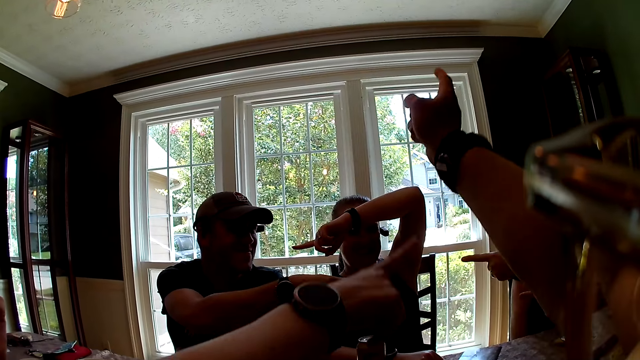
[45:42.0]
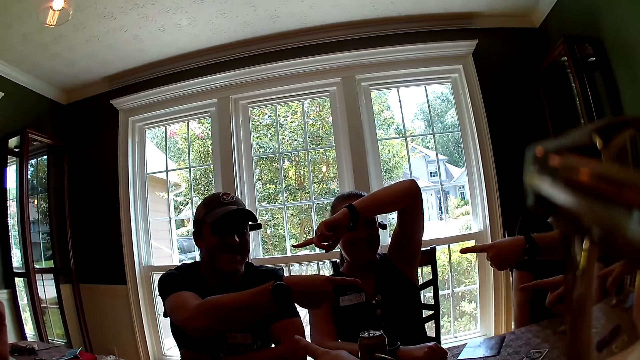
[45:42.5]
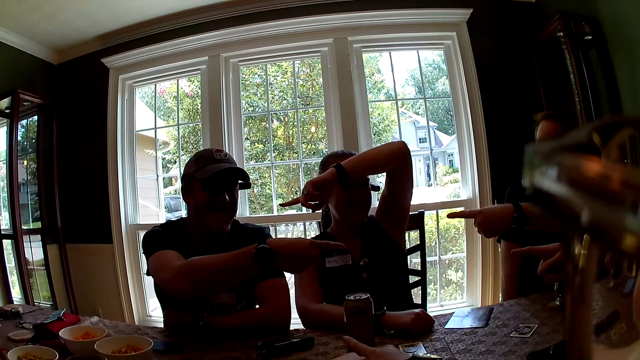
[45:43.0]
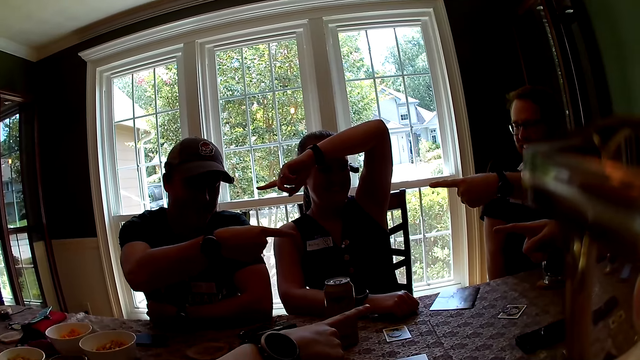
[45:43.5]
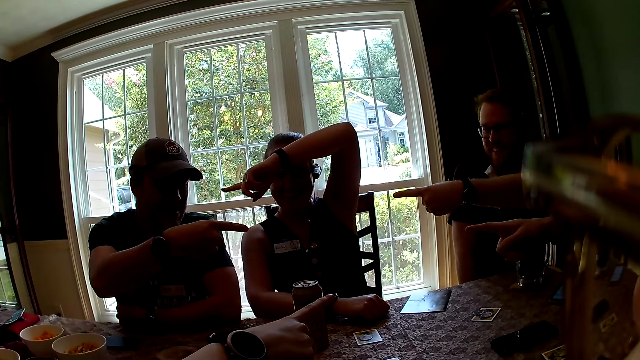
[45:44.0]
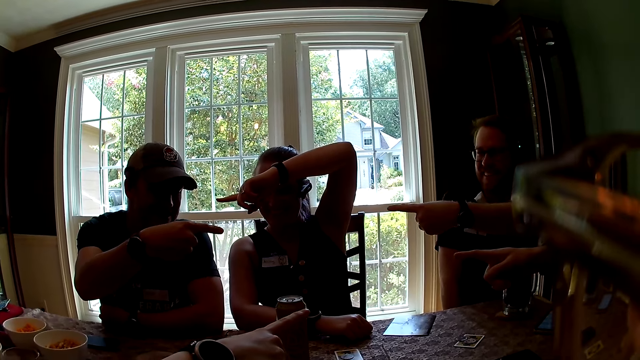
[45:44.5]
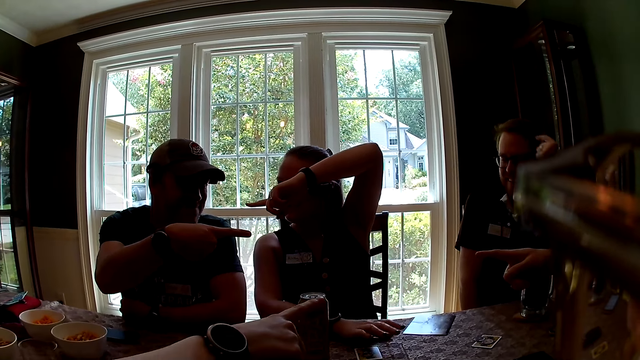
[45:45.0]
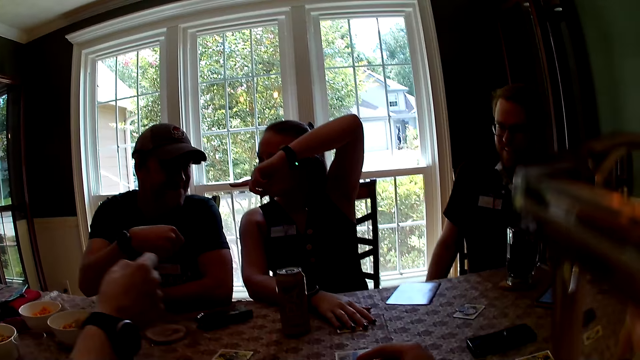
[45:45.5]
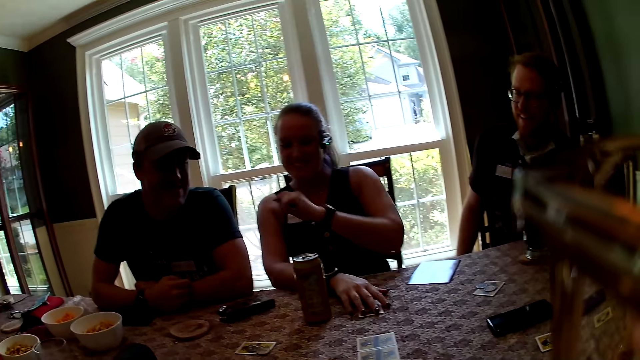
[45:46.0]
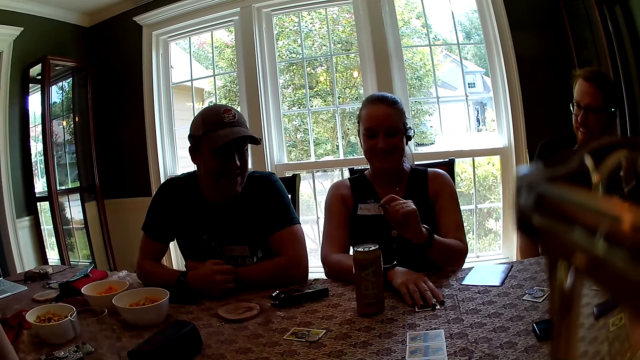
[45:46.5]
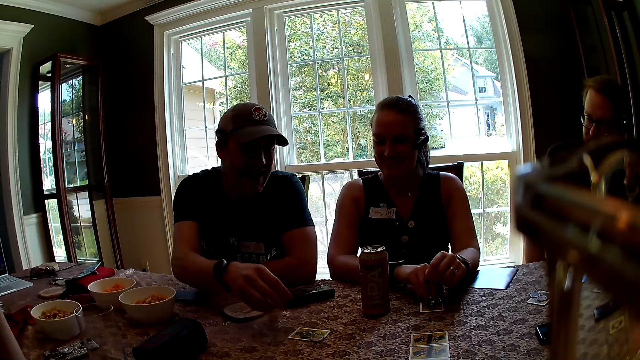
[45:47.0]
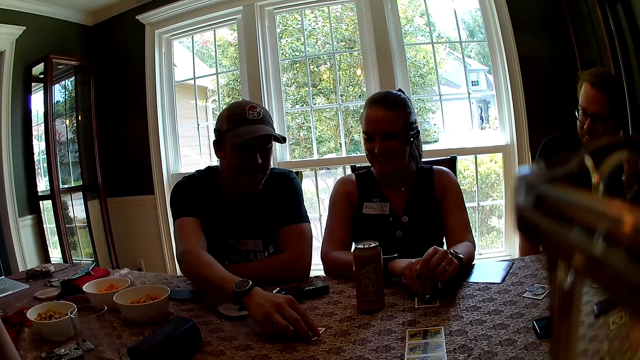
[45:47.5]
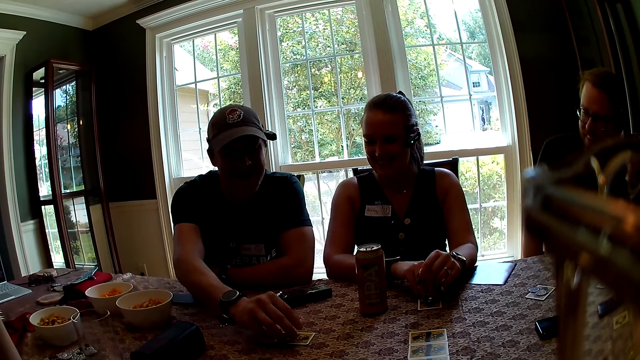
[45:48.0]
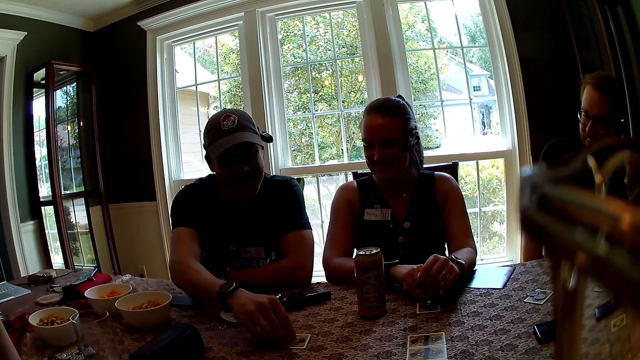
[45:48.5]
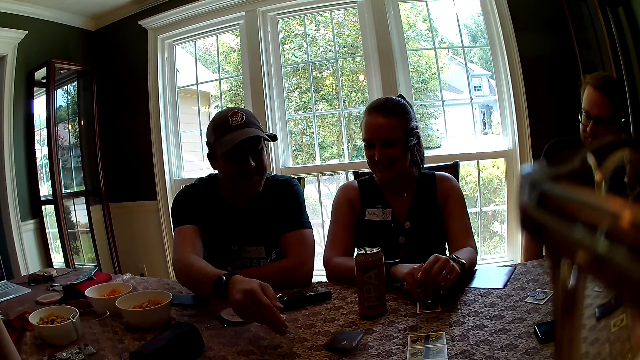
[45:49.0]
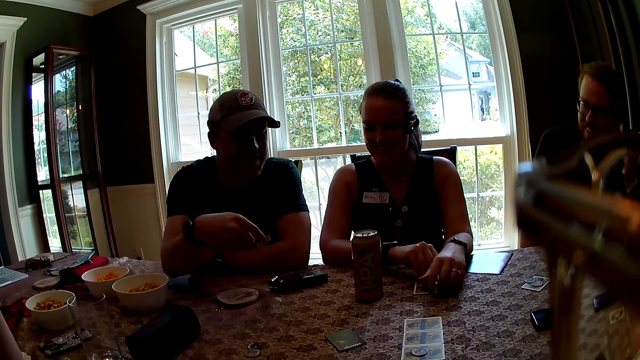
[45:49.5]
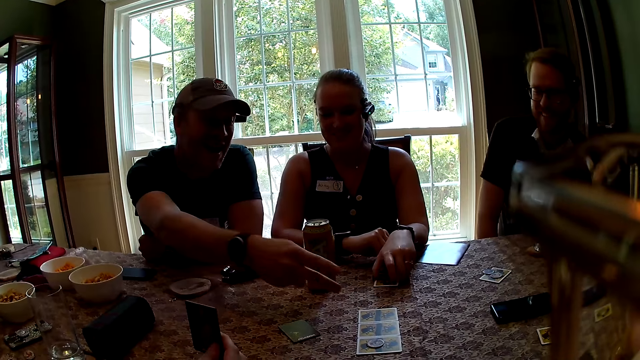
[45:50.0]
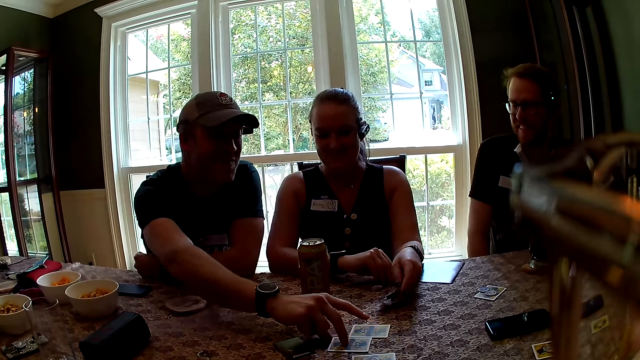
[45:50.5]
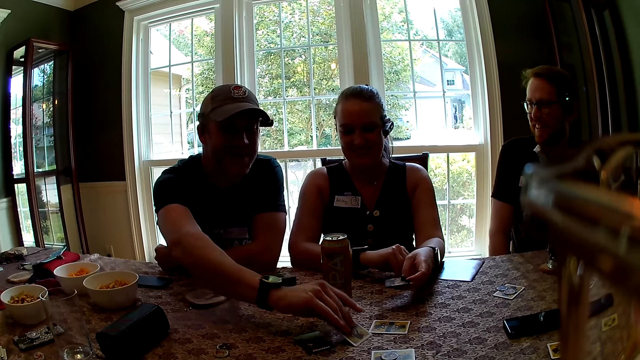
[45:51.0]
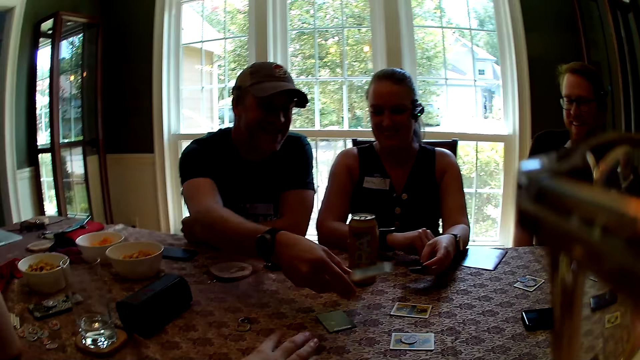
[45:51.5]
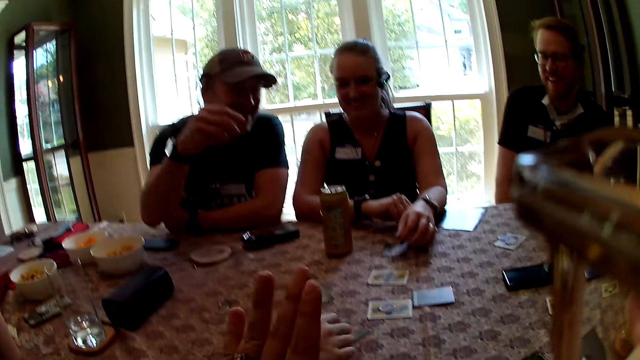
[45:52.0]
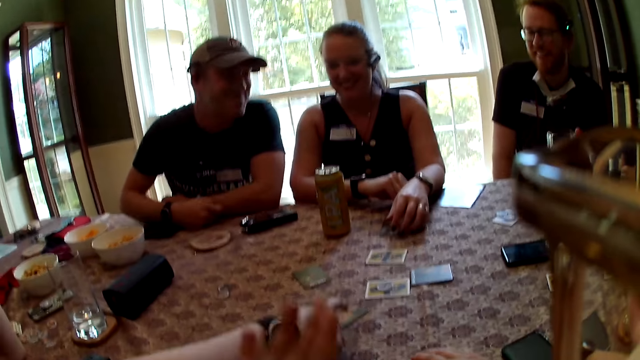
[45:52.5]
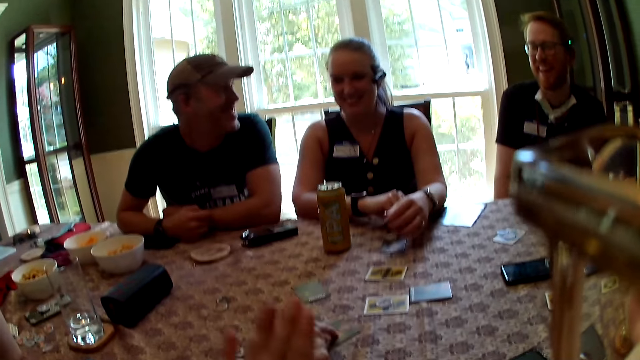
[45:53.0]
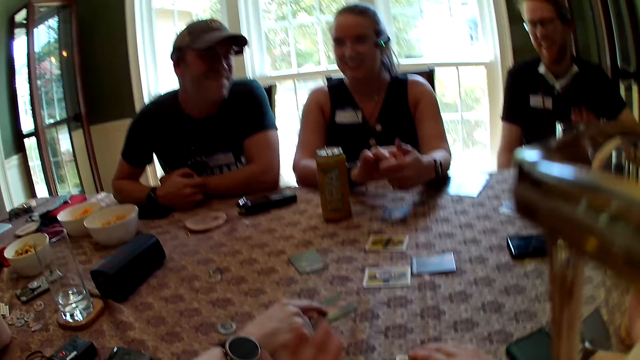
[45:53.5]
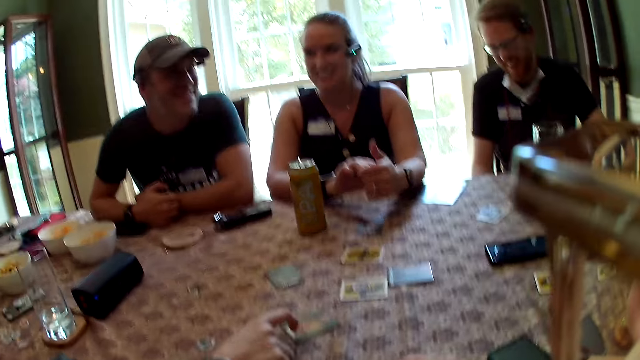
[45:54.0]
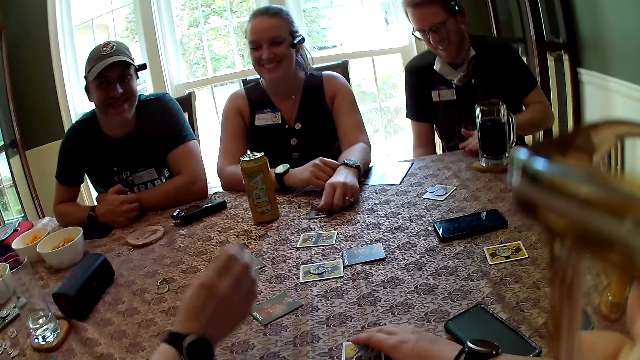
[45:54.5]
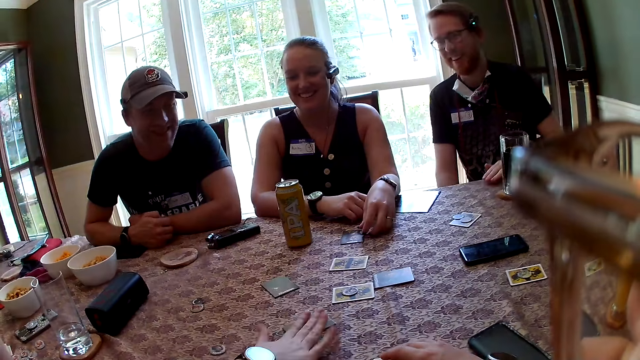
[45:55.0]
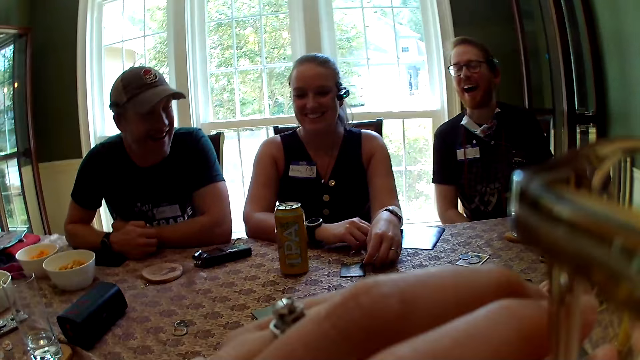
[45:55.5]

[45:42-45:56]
A man moves a card on the table with his right hand, picks up the card from the table with his right hand and throws the card on the table with his right hand. The man taps on a card on the table with his right hand, picks up the card from the table with his right hand and throws the card on the table with his right hand. A woman taps on the table with her right hand. The camera wearer looks around. She taps on the table with her left hand. Another man taps the table with his left hand.

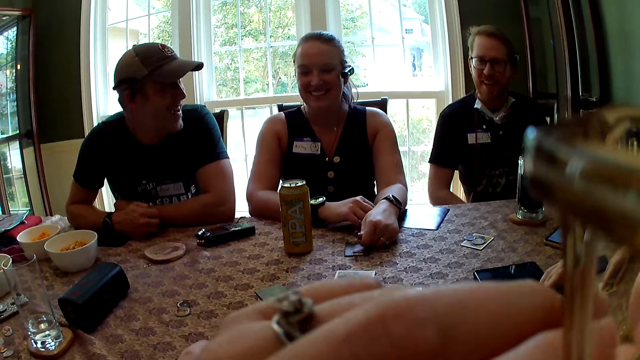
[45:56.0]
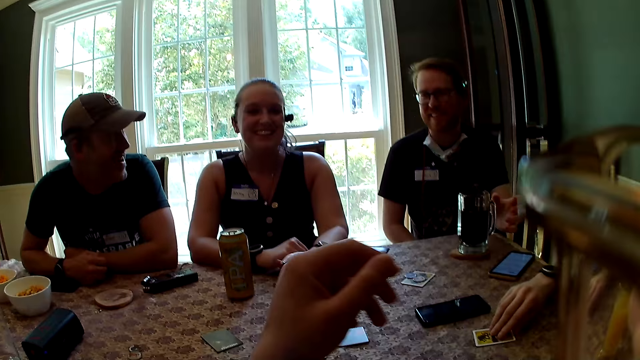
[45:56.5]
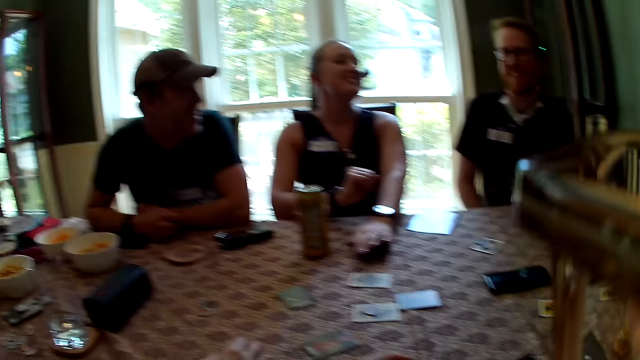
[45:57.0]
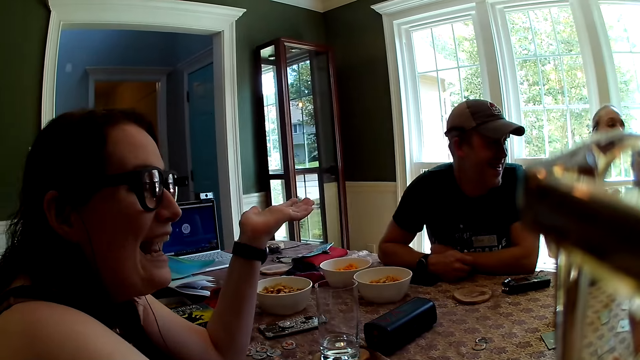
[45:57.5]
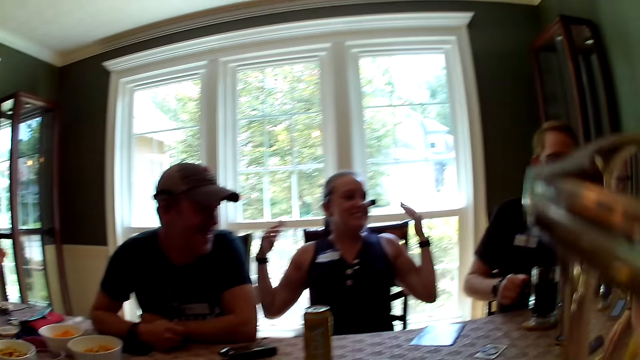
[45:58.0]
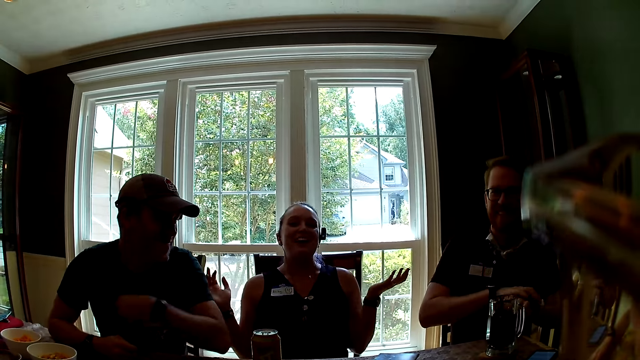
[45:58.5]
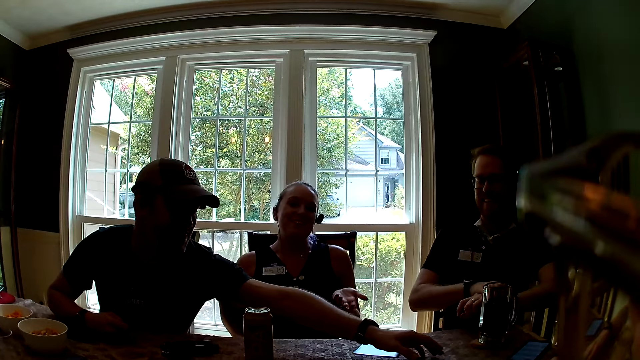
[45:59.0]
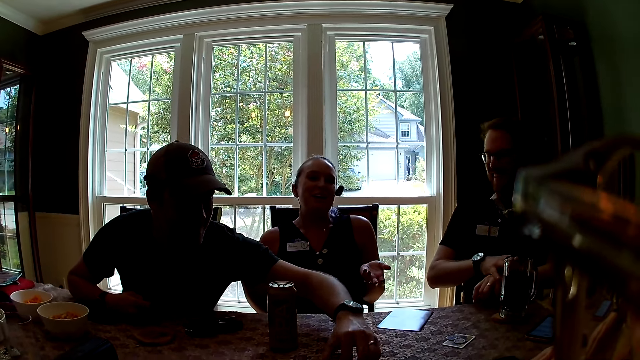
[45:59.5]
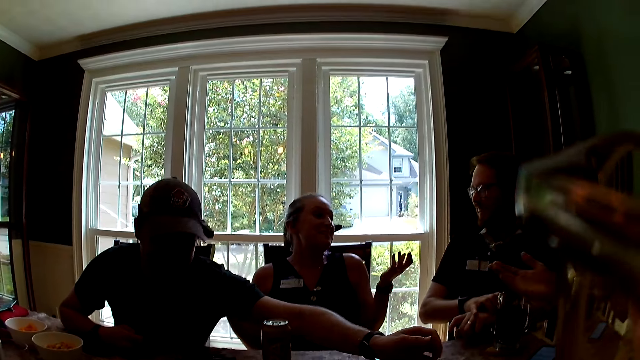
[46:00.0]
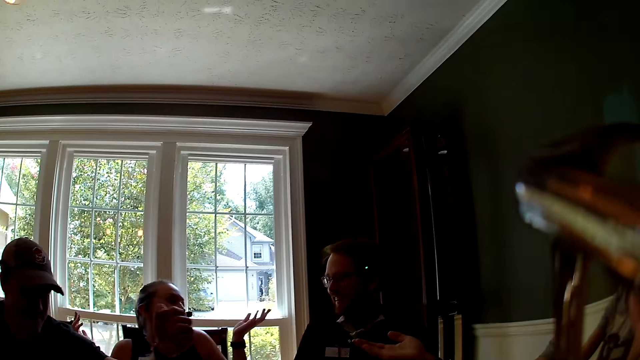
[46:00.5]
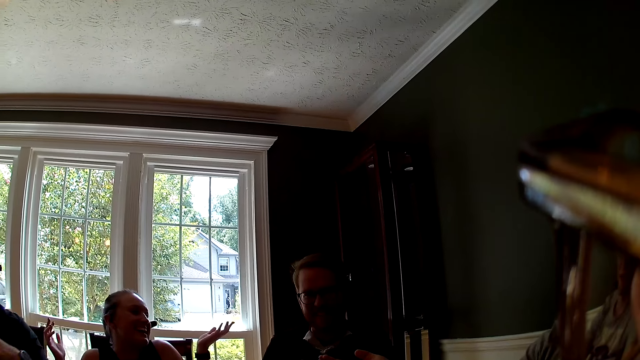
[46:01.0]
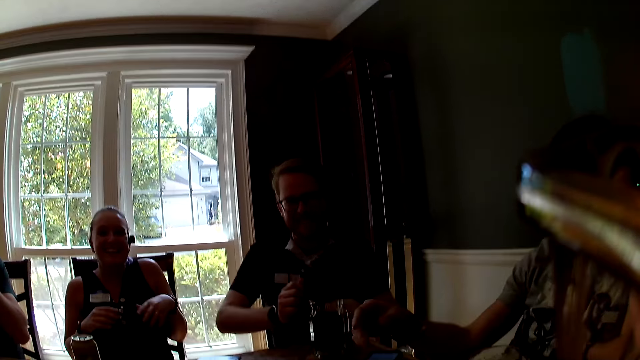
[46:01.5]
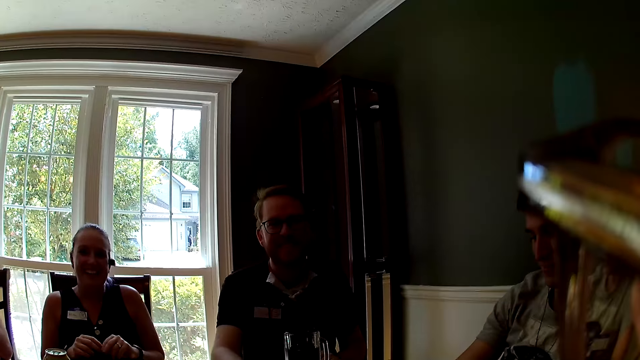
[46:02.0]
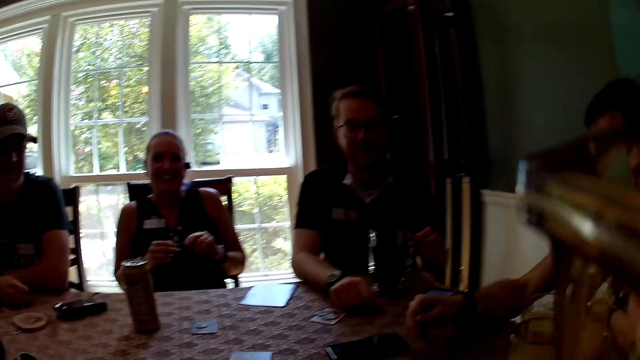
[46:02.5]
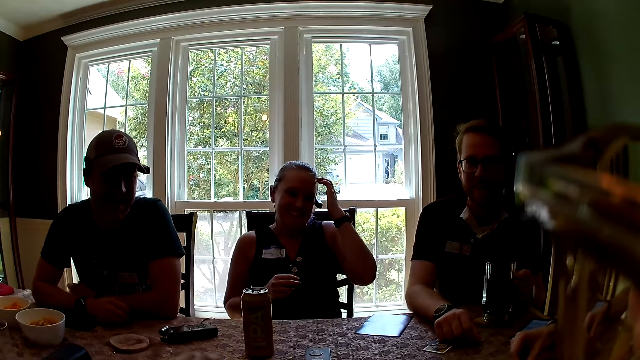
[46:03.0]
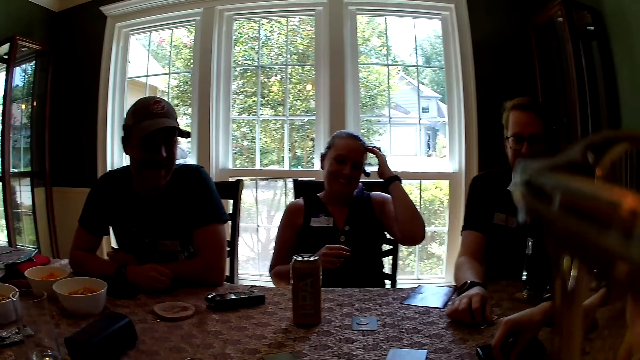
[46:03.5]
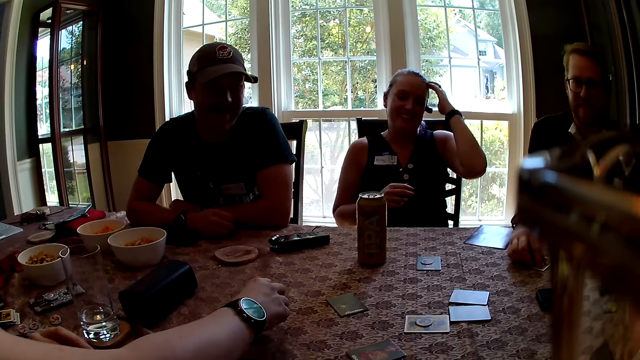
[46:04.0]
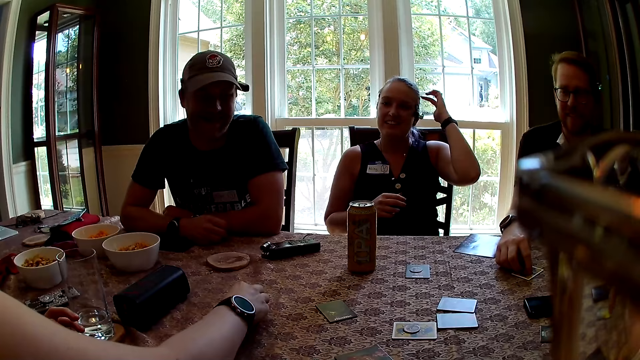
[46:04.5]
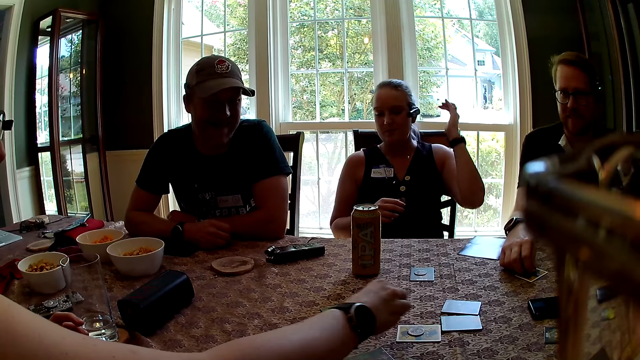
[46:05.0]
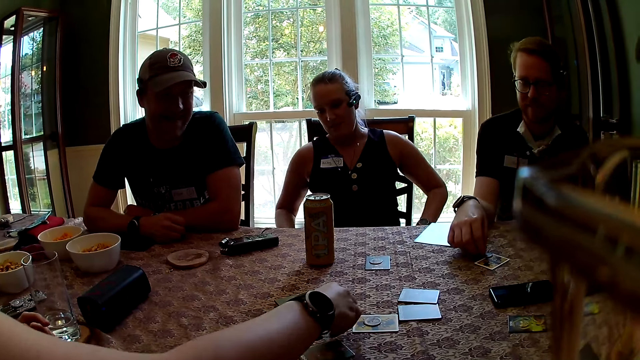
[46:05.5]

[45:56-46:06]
The camera wearer touches her glasses with her left hand. She raises a hand up and looks around. The man flips a card on the table with his left hand. The woman picks up a token from the table with her right hand.
